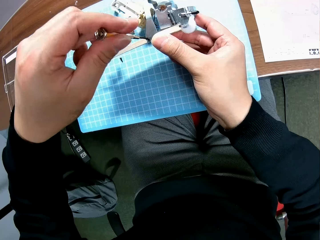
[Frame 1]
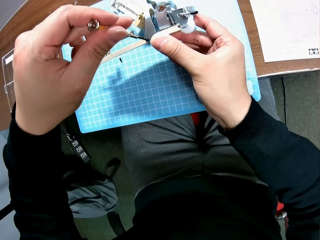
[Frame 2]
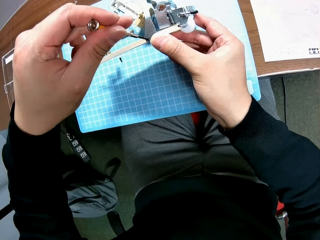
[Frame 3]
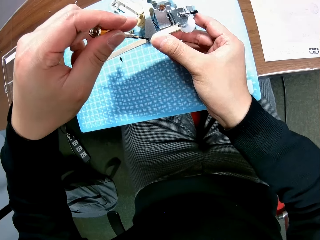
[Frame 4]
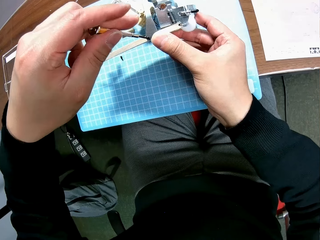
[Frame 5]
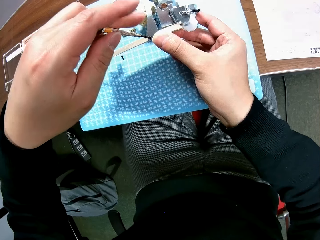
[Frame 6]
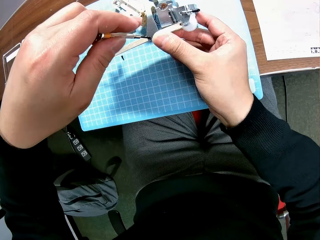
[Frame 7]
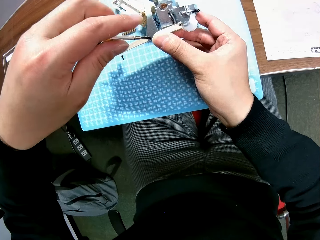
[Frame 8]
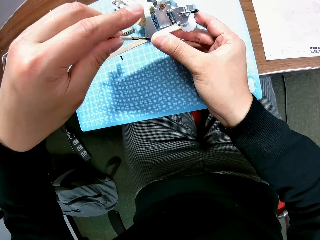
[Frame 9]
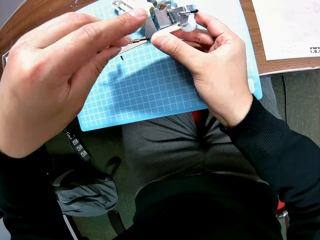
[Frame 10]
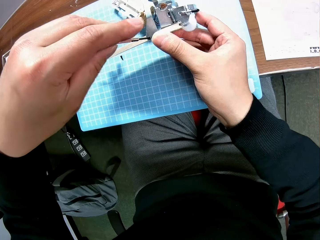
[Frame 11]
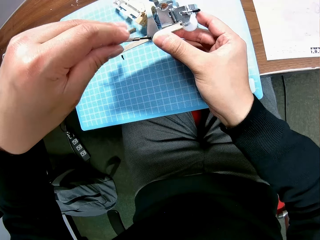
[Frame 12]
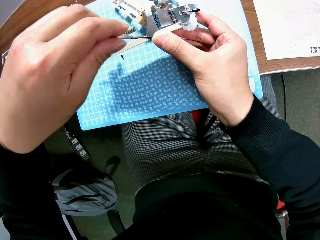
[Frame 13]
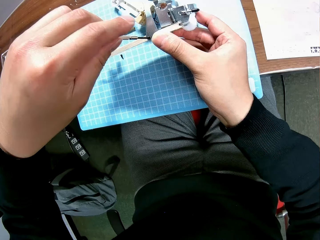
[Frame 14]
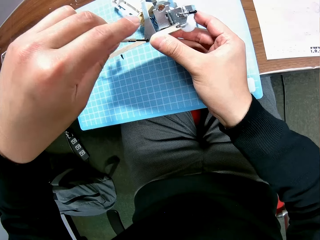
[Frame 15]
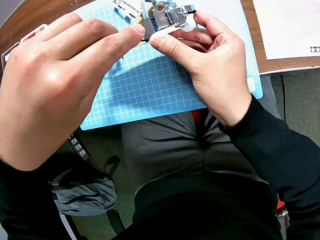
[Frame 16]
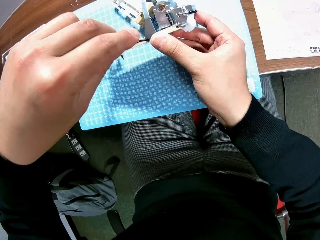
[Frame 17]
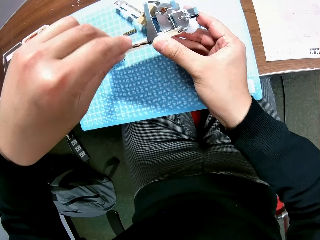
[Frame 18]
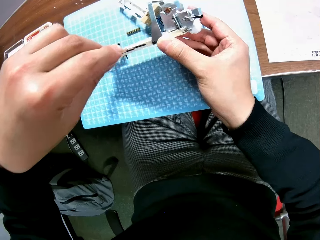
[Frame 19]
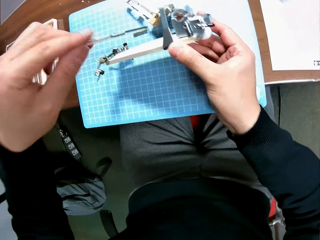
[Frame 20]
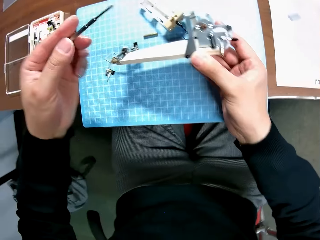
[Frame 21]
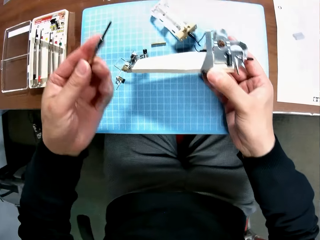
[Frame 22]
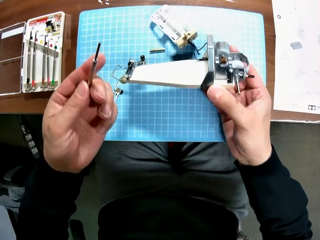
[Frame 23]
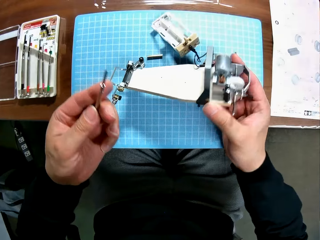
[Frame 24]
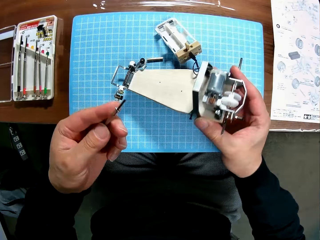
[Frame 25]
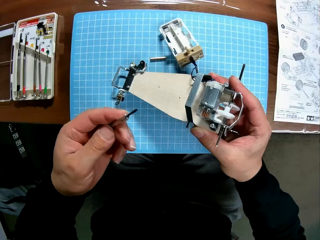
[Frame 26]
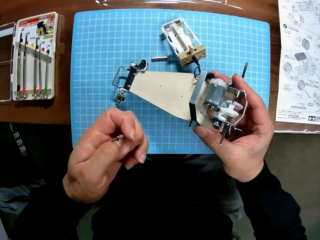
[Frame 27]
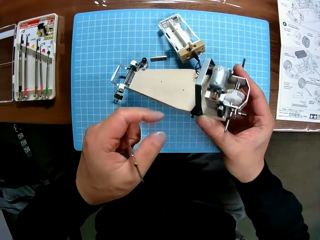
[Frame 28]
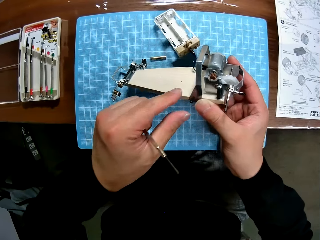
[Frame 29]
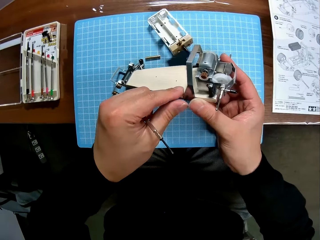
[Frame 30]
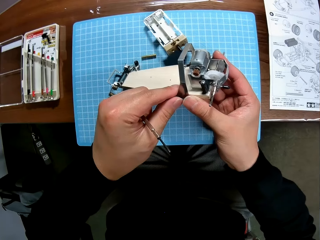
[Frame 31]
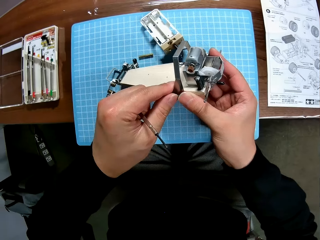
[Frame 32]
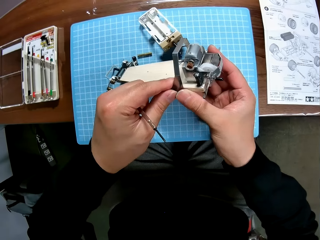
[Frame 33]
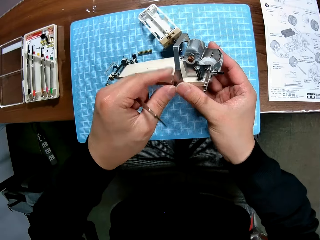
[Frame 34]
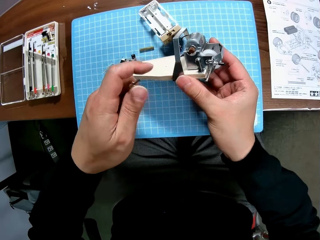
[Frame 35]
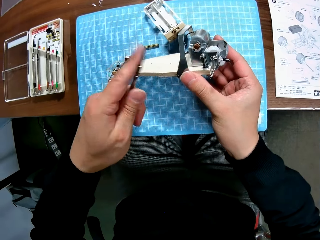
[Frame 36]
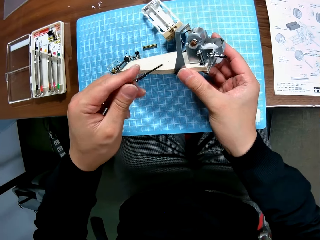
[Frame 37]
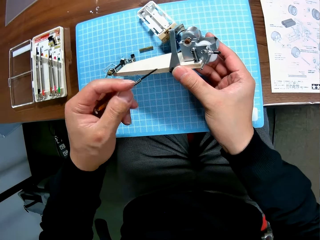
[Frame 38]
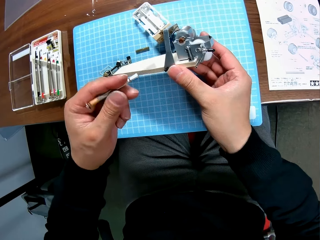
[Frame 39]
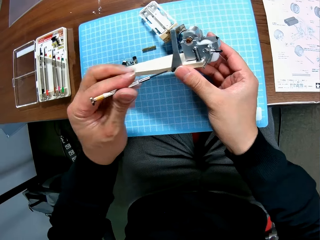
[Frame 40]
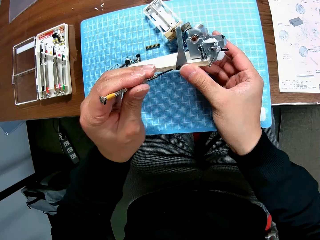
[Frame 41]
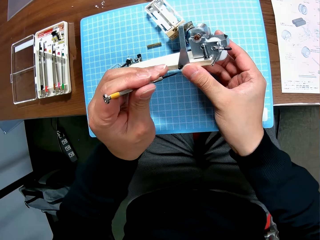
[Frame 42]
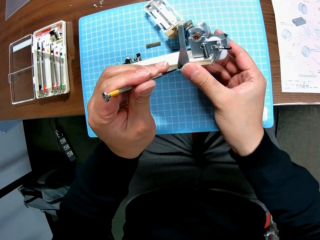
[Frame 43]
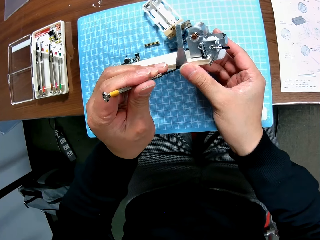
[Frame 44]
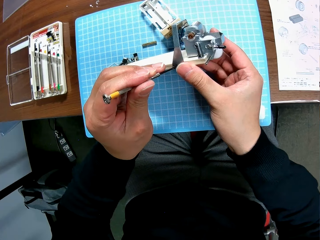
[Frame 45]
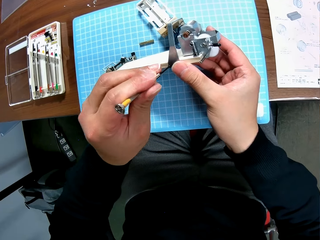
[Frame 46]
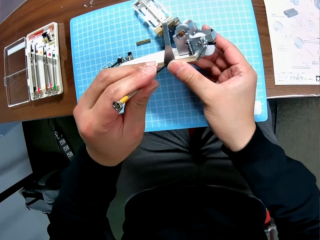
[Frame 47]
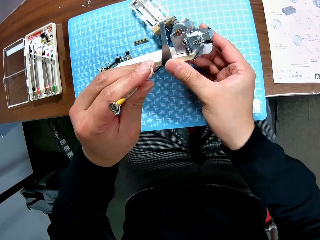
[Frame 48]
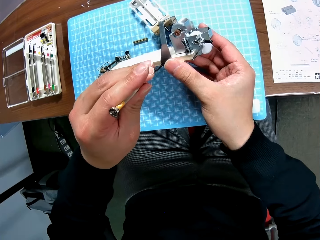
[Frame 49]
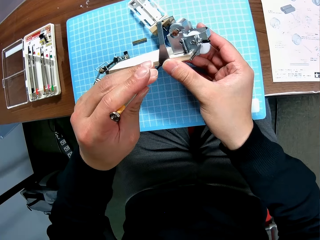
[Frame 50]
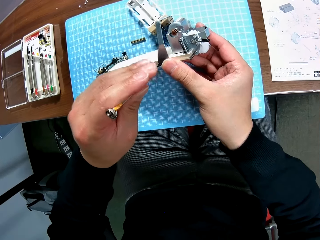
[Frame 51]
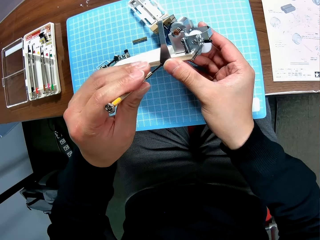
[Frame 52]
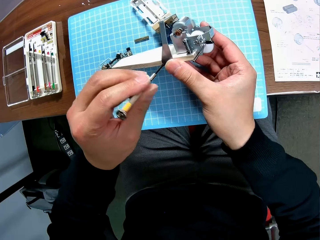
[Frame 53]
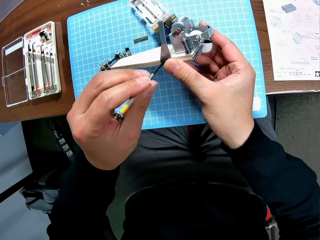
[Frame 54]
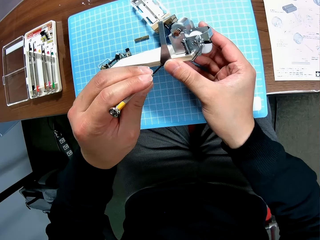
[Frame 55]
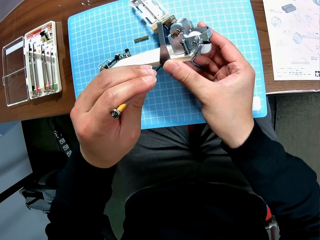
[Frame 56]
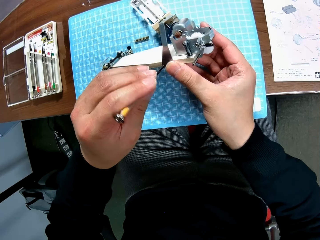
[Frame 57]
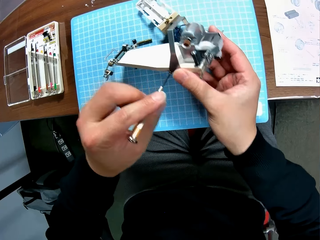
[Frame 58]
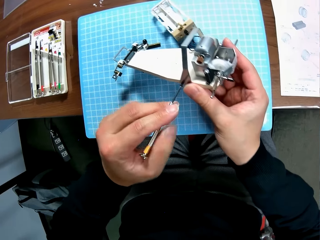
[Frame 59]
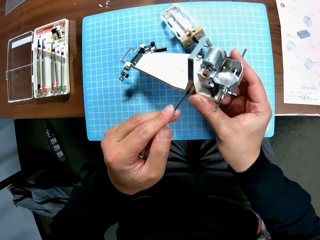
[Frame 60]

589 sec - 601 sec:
The camera wearer holds the screwdriver. He adjusts the toy car engine with his two hands and holds the toy plane. He continues screwing the toy car engine with the screwdriver.

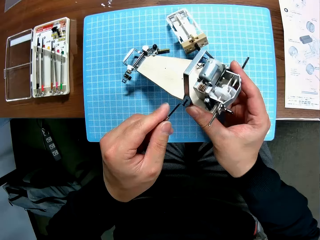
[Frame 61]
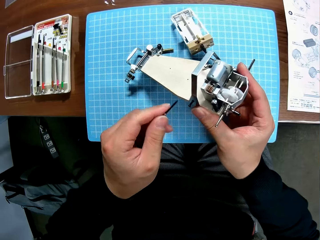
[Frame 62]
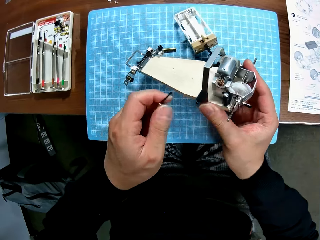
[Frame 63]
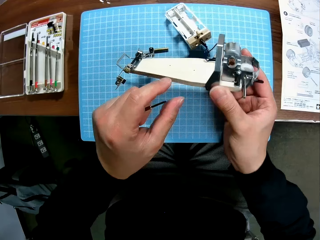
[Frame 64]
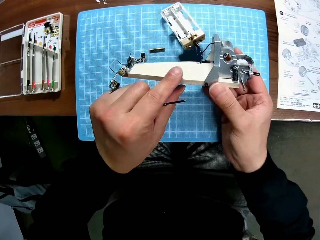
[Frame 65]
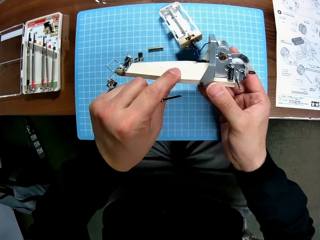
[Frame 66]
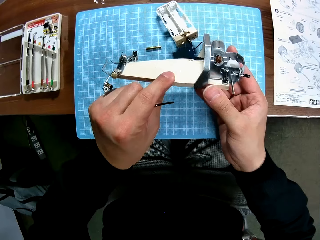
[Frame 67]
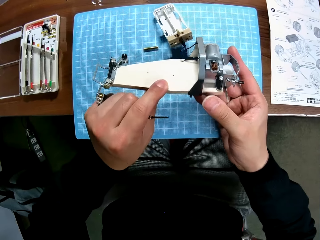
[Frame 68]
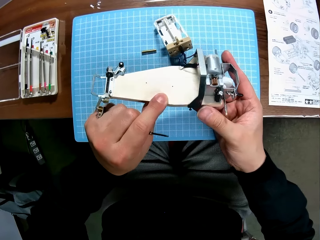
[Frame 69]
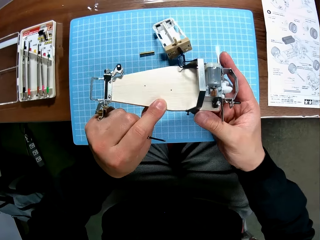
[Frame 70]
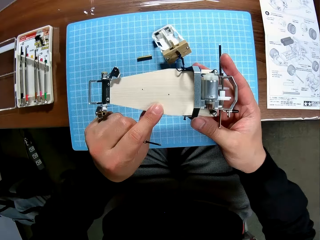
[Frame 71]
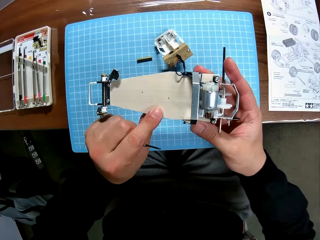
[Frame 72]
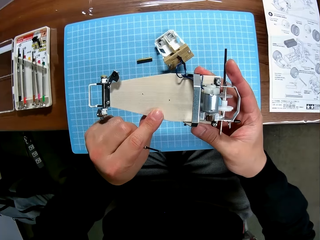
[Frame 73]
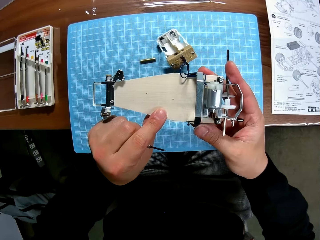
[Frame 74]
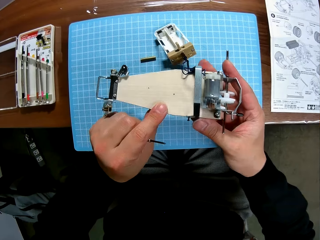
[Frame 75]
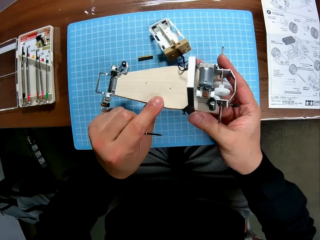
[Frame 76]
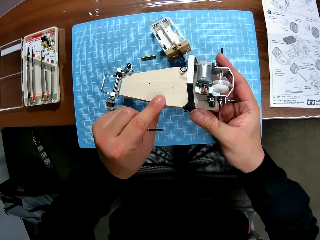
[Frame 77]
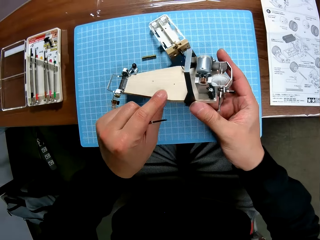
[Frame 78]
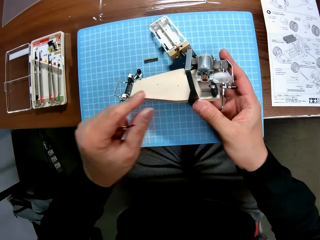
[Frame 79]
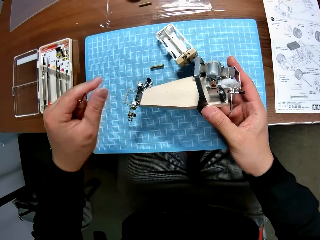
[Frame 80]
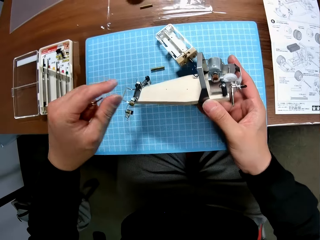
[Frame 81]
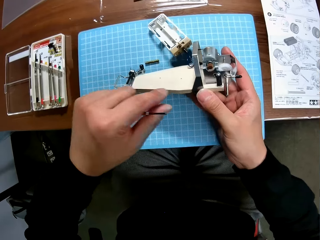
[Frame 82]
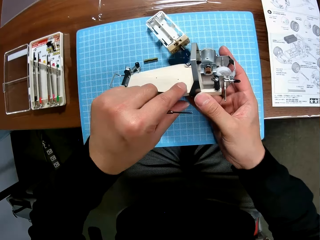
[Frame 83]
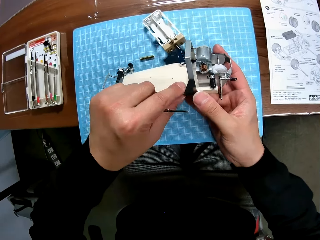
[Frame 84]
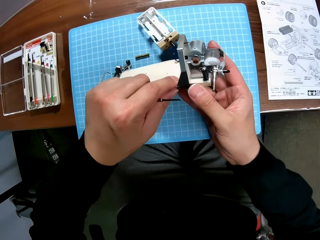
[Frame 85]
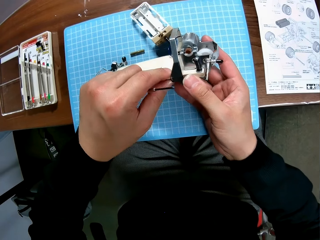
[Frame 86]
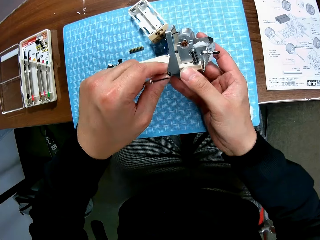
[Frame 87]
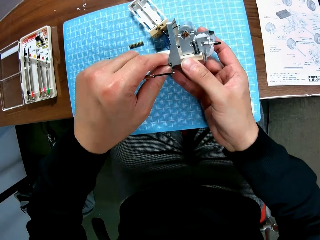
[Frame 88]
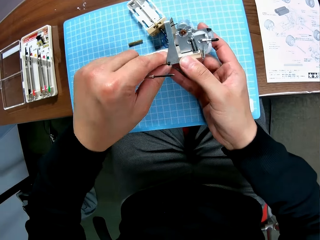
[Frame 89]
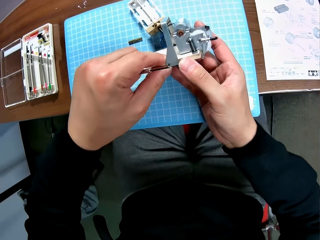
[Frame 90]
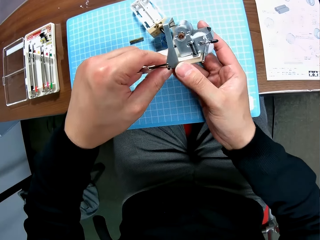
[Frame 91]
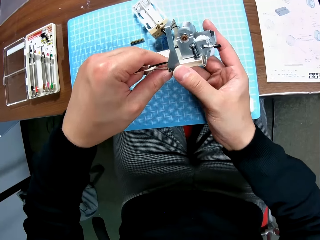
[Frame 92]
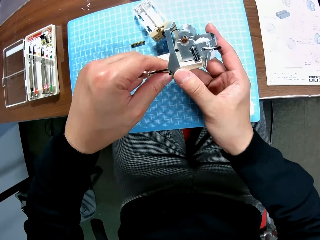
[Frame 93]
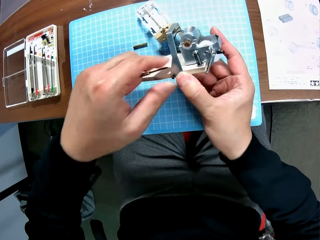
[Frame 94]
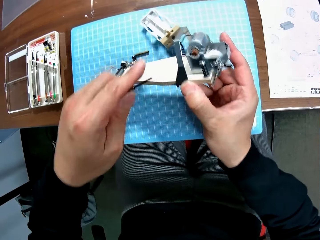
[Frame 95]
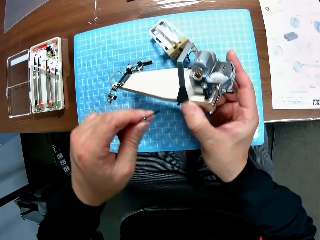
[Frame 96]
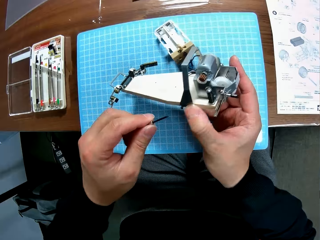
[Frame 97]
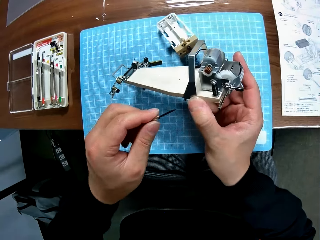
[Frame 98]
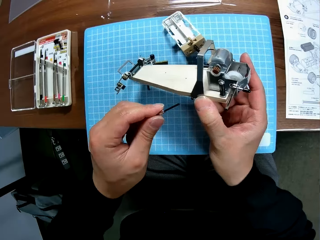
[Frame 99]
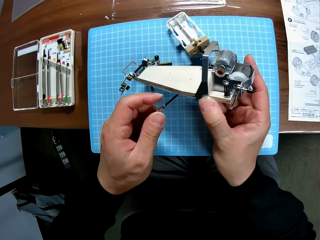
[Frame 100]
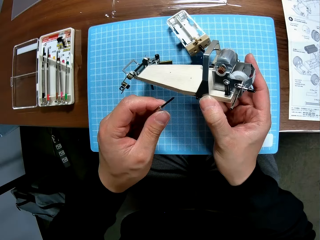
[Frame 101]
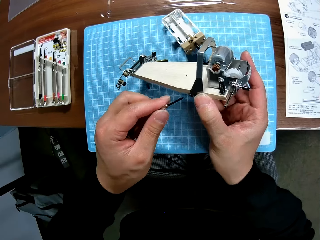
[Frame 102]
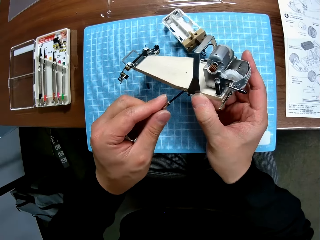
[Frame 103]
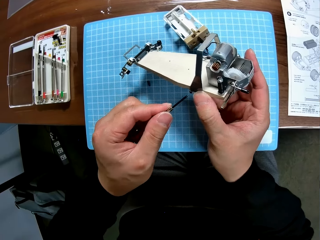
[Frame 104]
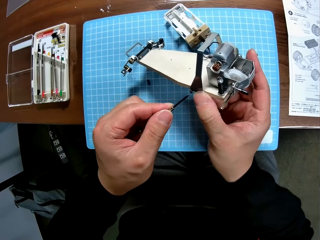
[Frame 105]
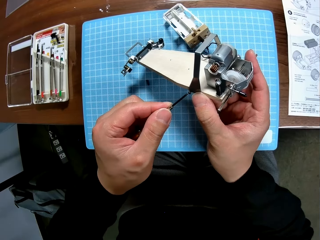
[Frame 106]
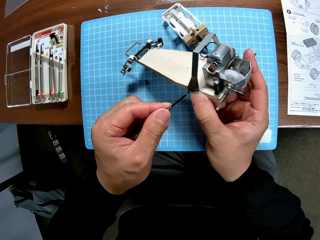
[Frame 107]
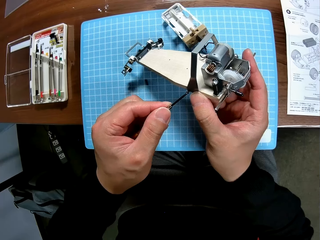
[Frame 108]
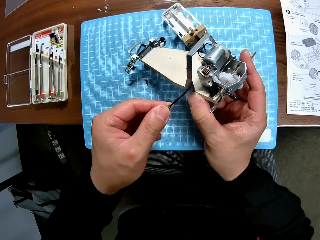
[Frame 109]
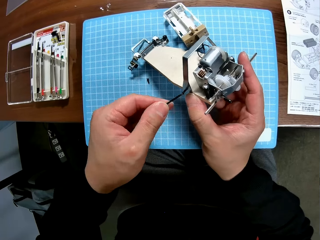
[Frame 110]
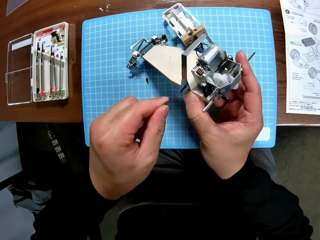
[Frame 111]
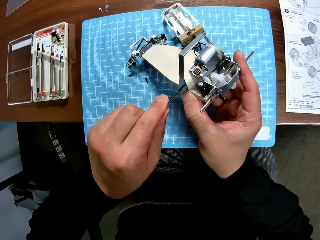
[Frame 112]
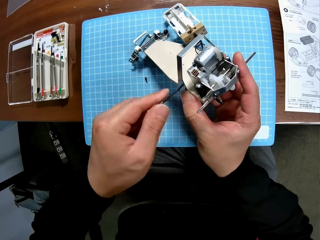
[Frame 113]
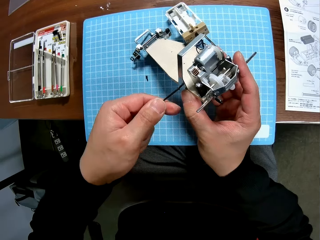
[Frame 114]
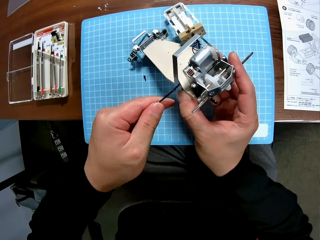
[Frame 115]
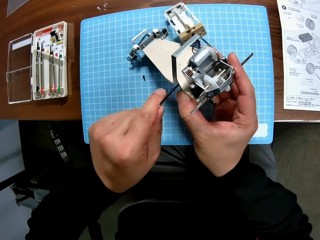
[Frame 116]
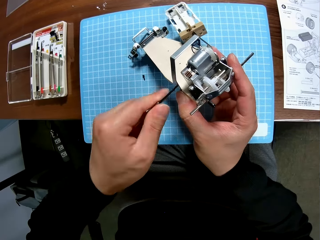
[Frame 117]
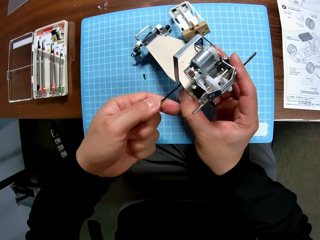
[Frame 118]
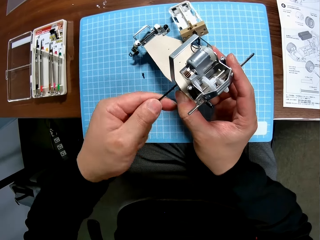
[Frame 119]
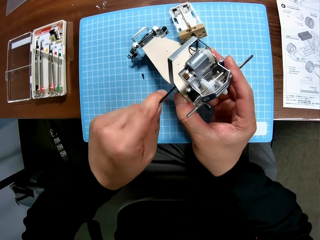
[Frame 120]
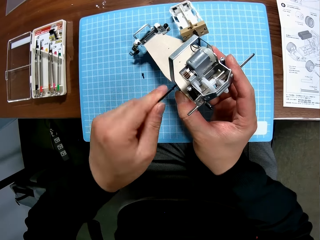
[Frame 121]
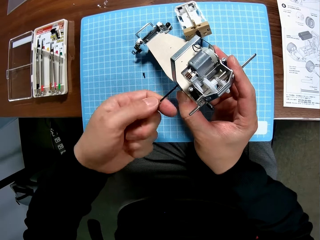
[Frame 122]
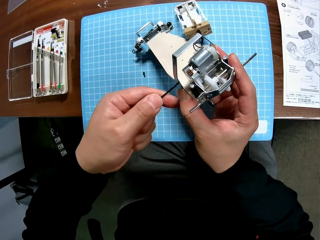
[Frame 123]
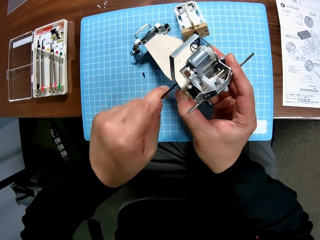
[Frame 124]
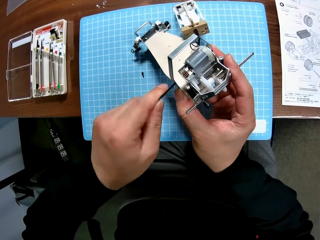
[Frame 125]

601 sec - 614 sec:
The camera wearer adjusts the toy car engine with his two hands. He looks at the toy plane. He continues screwing the toy car engine with the screwdriver.
